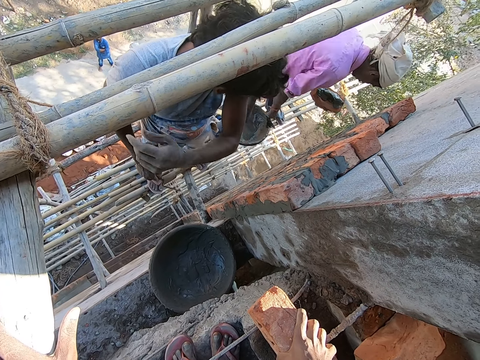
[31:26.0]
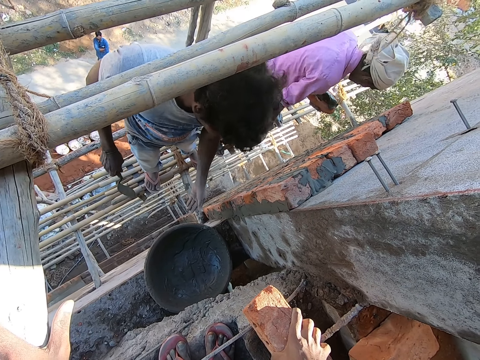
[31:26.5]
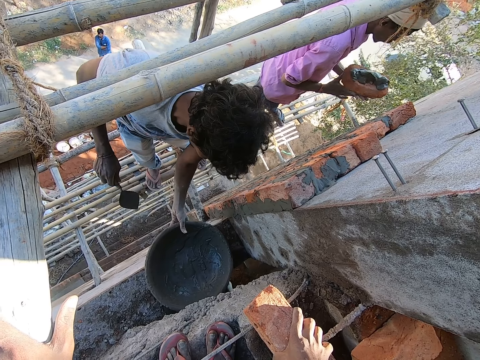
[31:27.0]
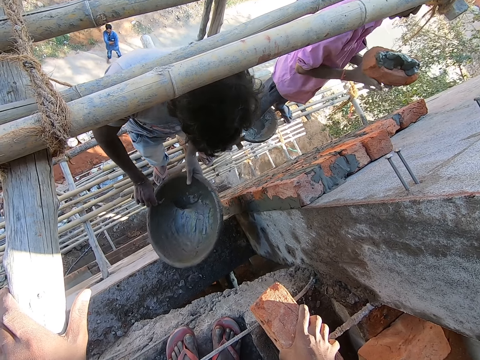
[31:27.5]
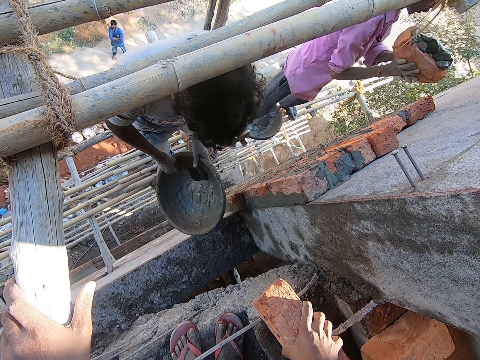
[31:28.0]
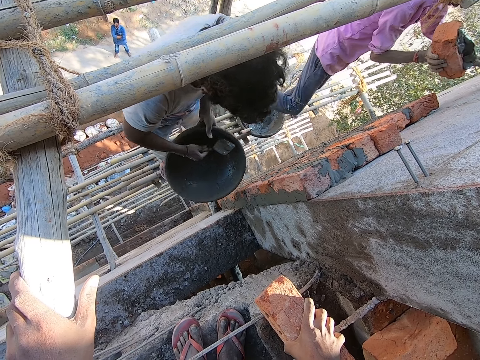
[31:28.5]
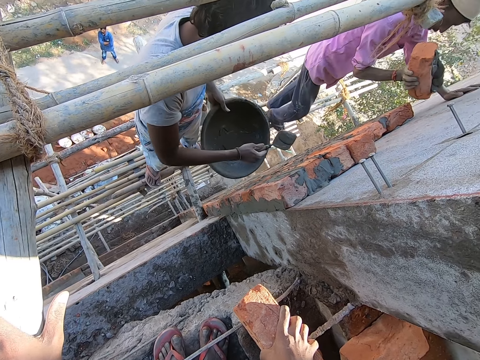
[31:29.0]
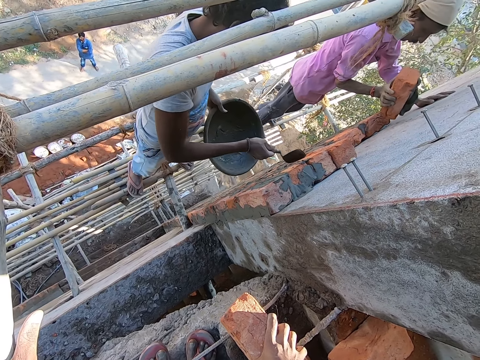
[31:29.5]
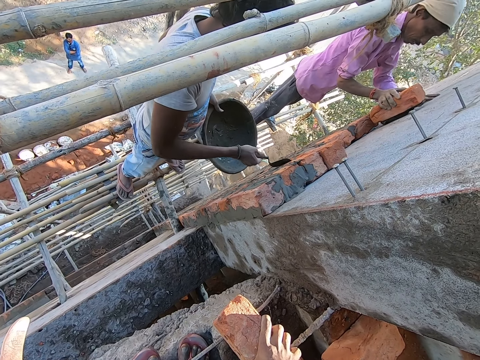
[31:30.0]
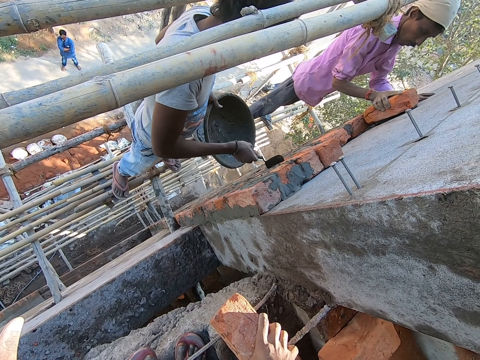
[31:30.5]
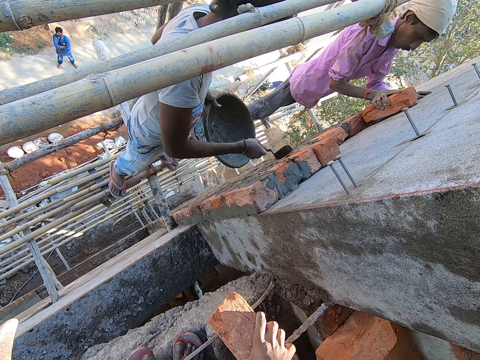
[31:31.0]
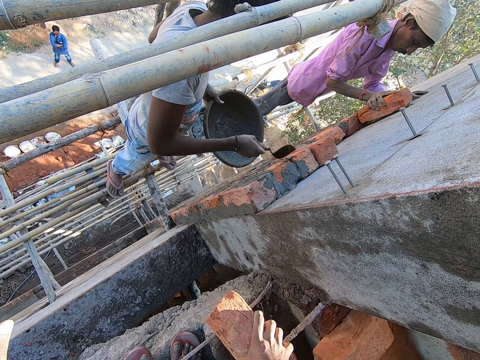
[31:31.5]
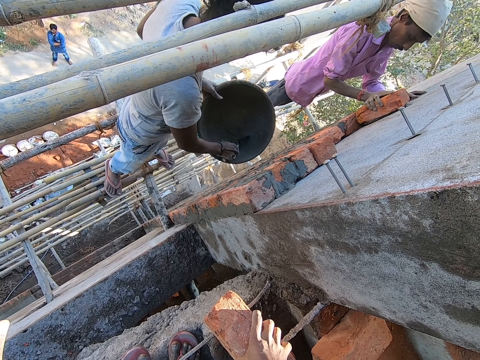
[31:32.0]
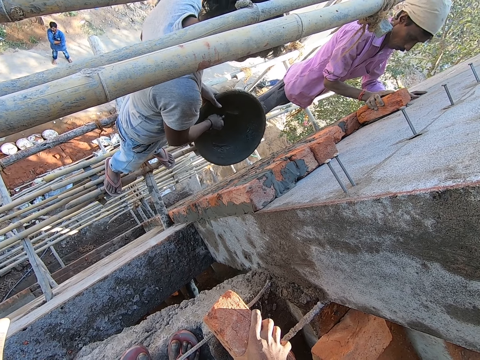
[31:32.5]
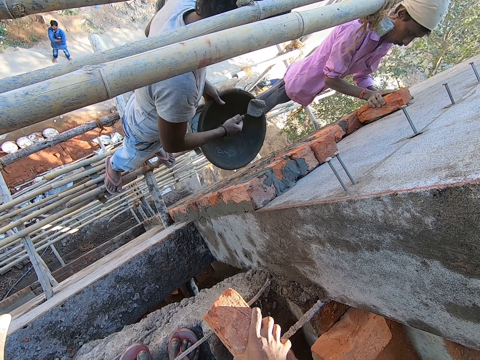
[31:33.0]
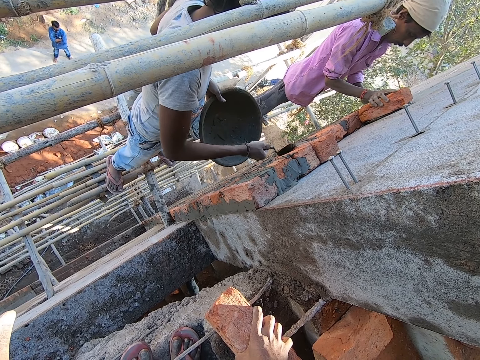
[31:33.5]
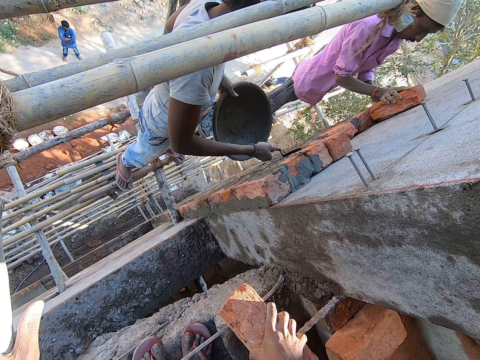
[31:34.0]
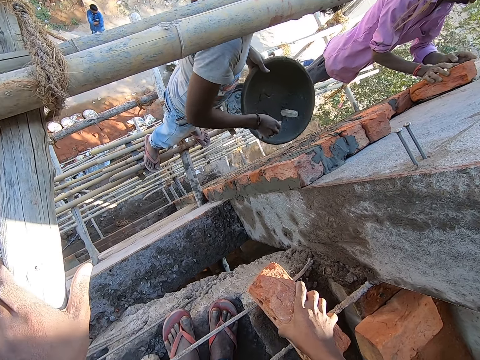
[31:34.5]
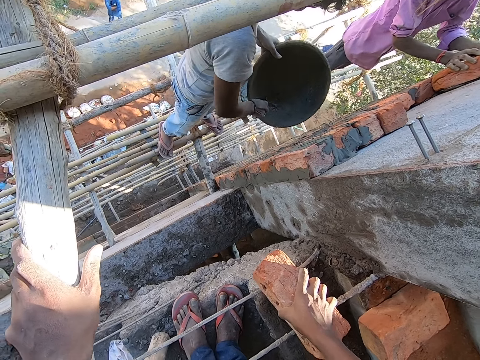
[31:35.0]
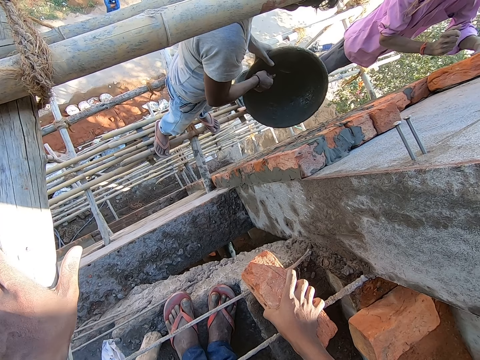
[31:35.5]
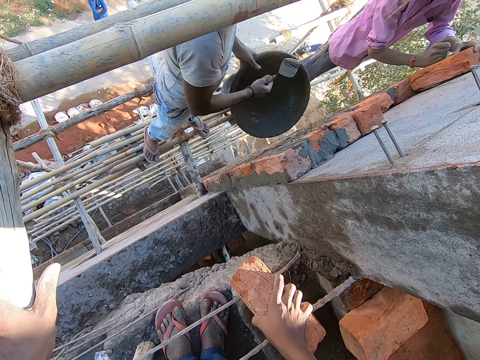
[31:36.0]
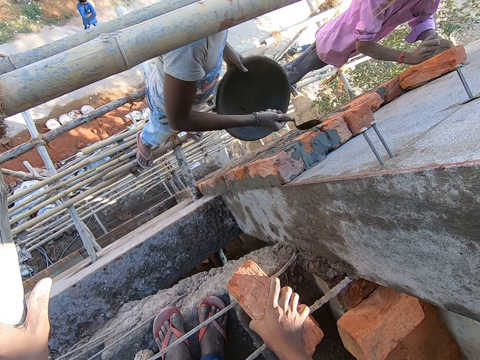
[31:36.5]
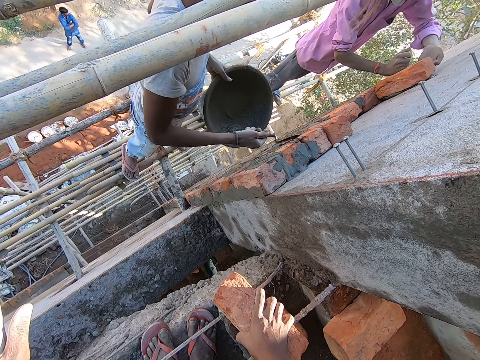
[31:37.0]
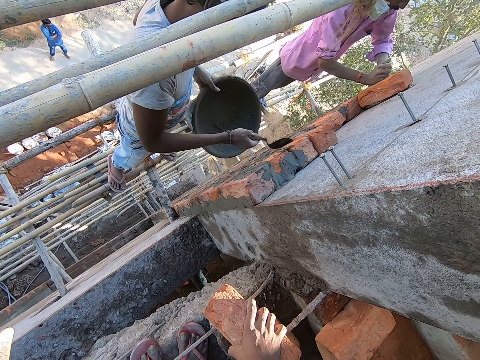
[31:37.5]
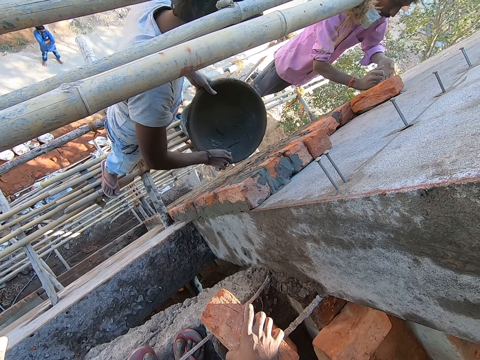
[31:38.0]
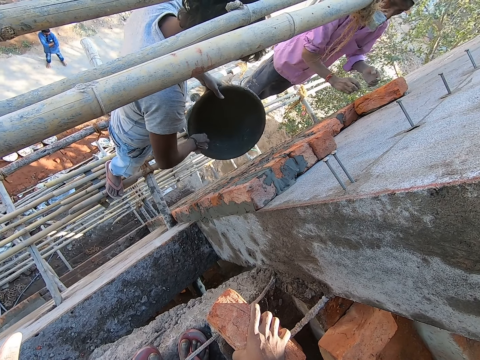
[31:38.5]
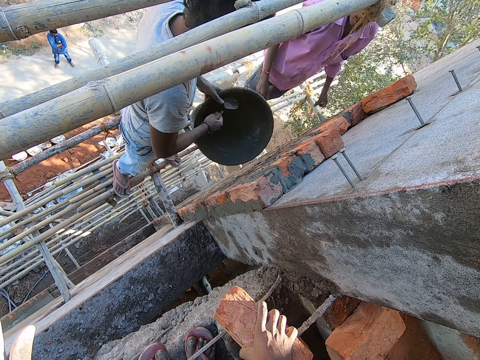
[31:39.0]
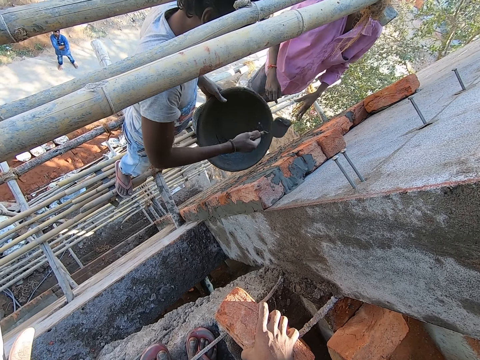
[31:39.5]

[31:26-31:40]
A man drops the hand trowel in the head pan with his right hand. Another man carries the head pan from the floor with his left hand. The first man passes the brick to his right hand with his left hand. The other man takes mortar or concrete from the head pan with the hand trowel in his right hand. He plasters the mortar on the brick with the hand trowel in his right hand and levels the concrete. The first man plasters the brick on the wall with his right hand. The other man takes mortar from the head pan with the hand trowel in his right hand. He plasters the mortar on the brick with the hand trowel in his right hand and levels the concrete. He takes mortar from the head pan with the hand trowel in his right hand. He plasters the mortar on the brick with the hand trowel in his right hand and levels the concrete. He takes mortar from the head pan with the hand trowel in his right hand.

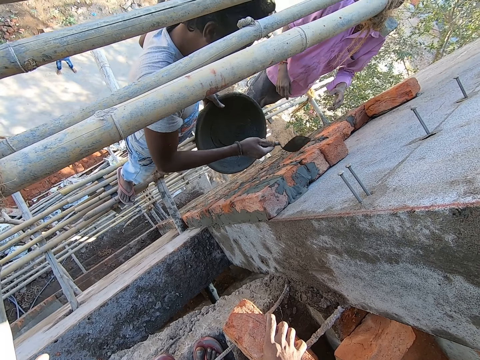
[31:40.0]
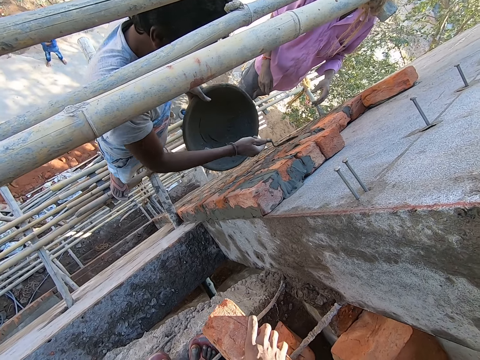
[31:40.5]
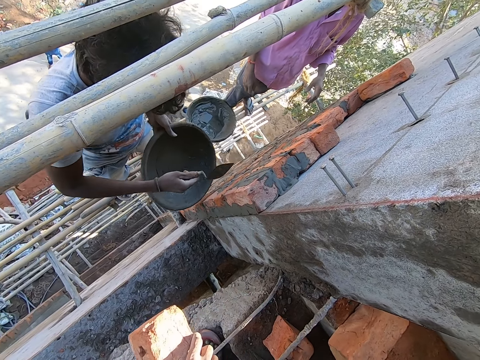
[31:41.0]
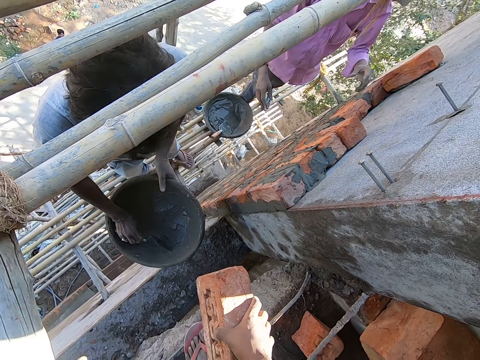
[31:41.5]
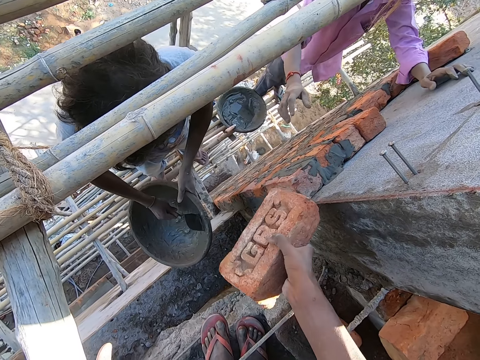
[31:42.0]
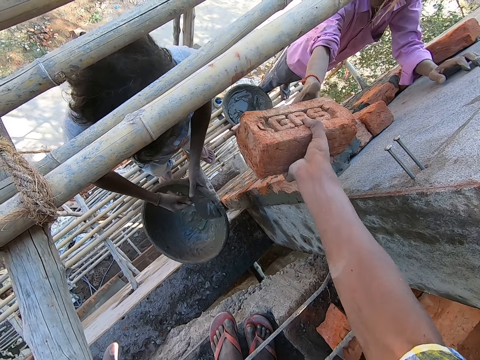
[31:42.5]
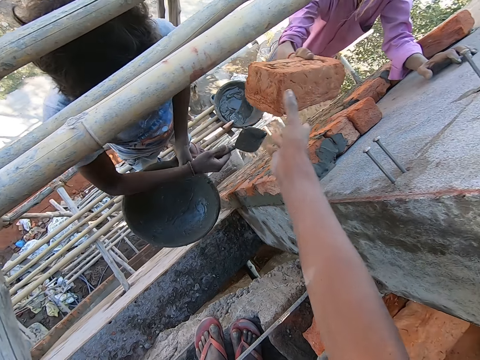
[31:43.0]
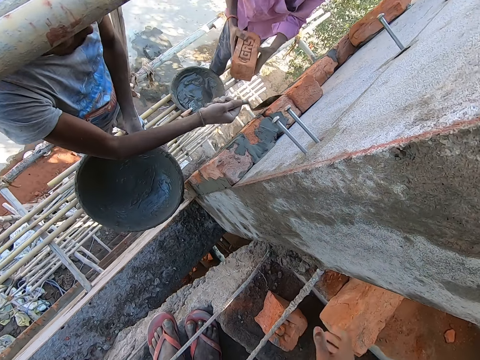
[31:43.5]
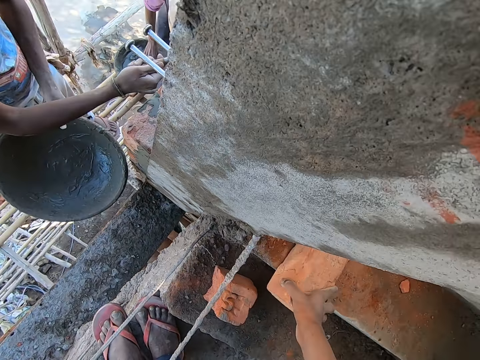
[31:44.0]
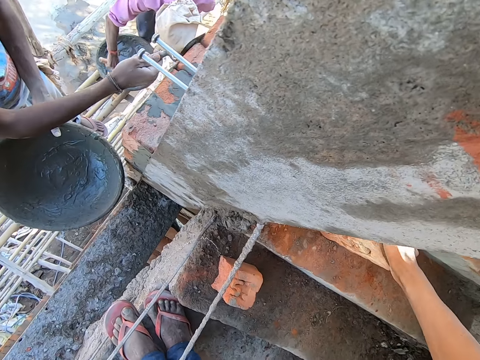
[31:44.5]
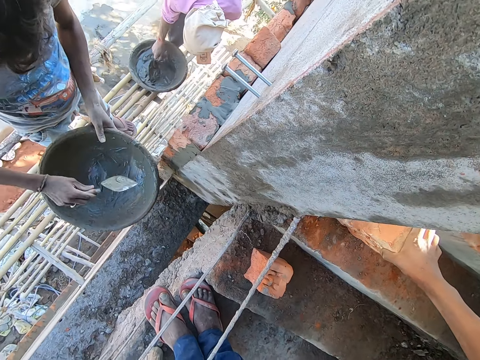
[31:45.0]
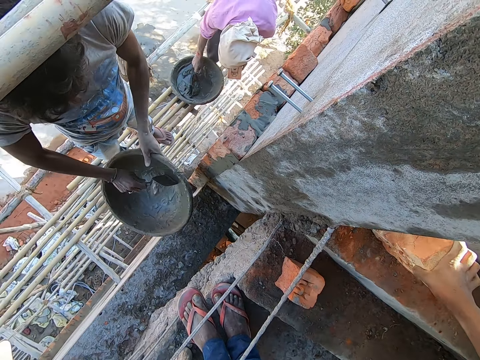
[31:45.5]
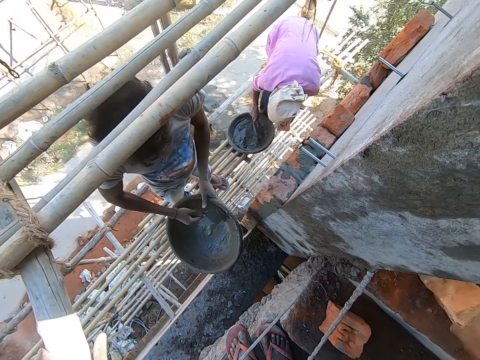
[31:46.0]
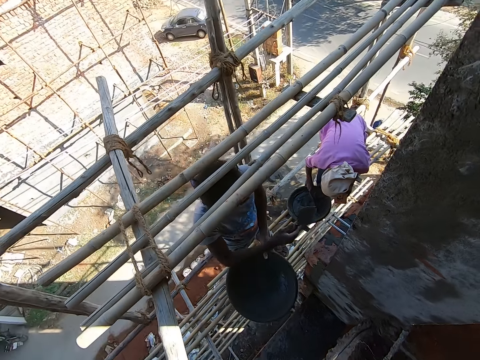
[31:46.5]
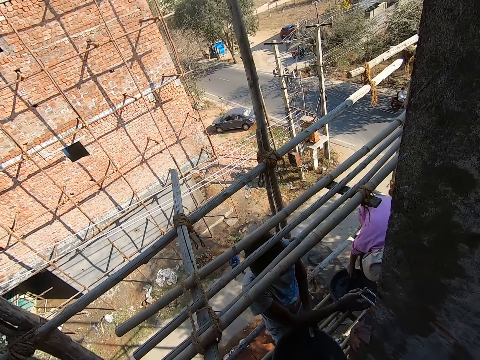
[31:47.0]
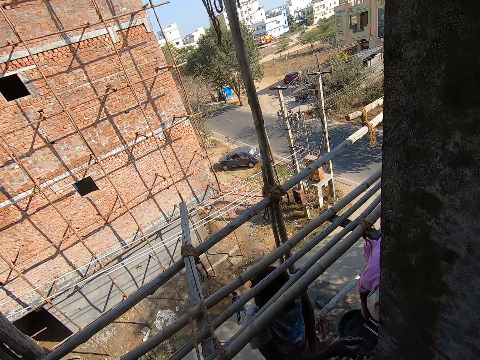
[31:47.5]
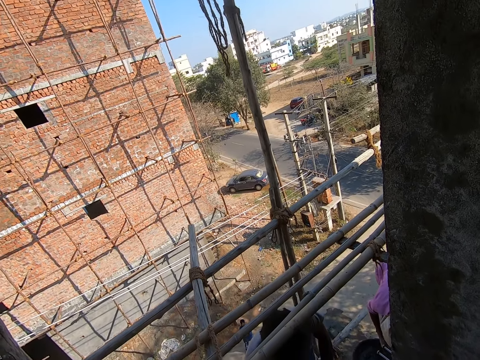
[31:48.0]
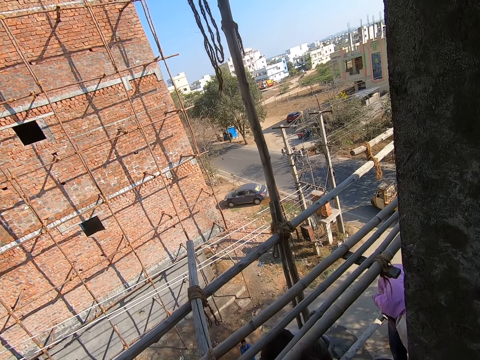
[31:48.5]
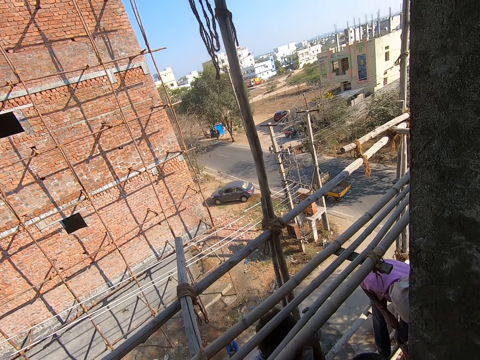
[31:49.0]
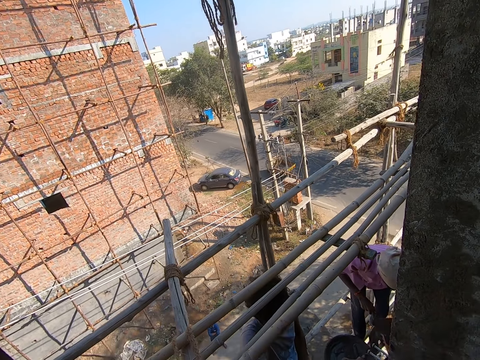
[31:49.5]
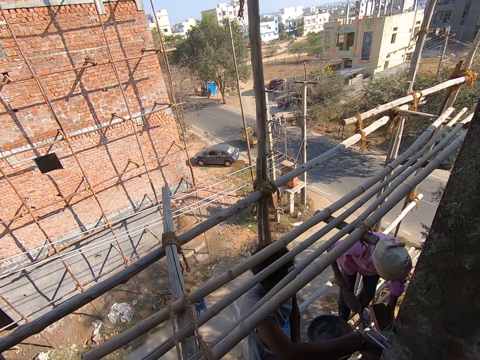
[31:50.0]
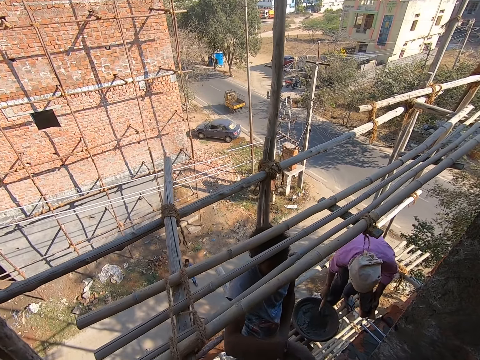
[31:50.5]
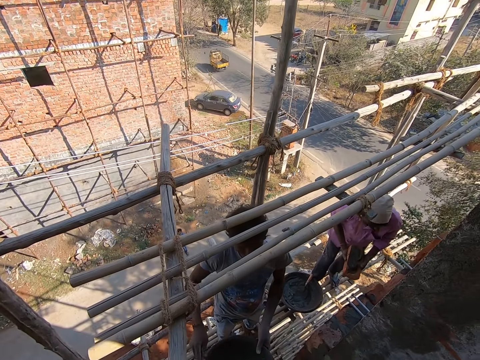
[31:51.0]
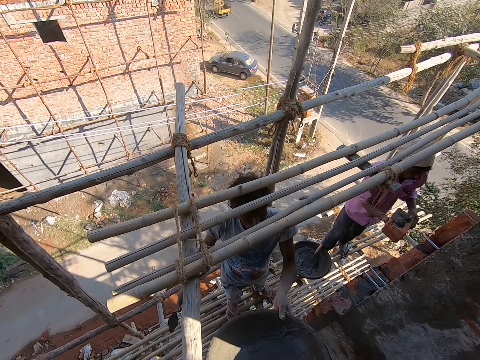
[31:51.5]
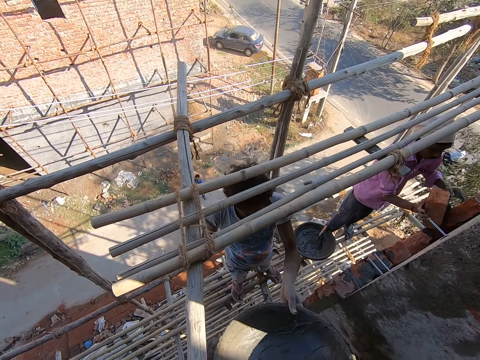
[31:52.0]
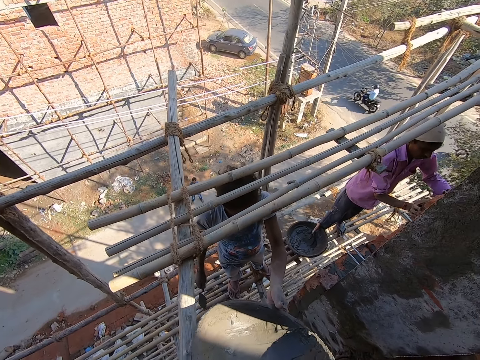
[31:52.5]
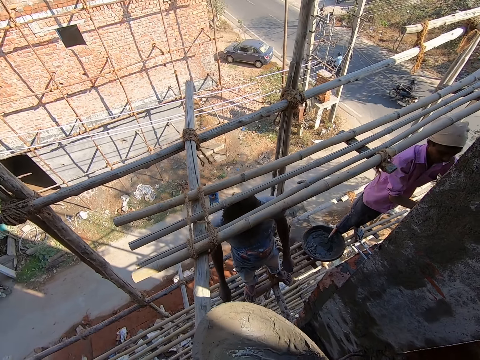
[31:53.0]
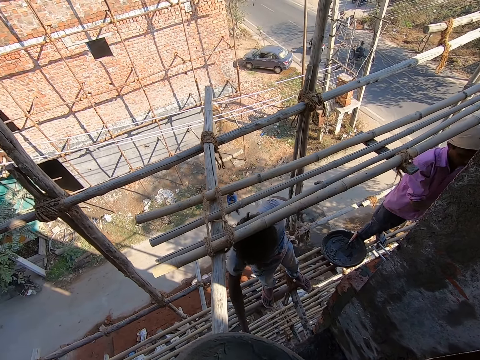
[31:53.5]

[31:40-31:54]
A man plasters the mortar or concrete on the brick with the hand trowel in his right hand. The man levels the concrete. He takes mortar from the head pan with the hand trowel in his right hand. The camera wearer passes the brick to another man with his right hand. The first man plasters the mortar on the brick with the hand trowel in his right hand. The other man passes the brick to his left hand with his right hand. The camera wearer picks the brick from the bricks on the floor with his right hand. The other man picks the hand trowel from the head pan with his right hand and takes mortar from the head pan with the hand trowel in his right hand. A third man scoops cement from the cement mixing bowl in his left hand, with the pointing trowel in his right hand. He rubs the cement on the wall with the pointing trowel in his right hand. The camera wearer moves his body. A fourth man rubs the cement on the brick in his left hand, with the pointing trowel in his right hand. The third man rubs cement on the wall with the pointing trowel in his right hand. The fourth man drops the pointing trowel in the cement mixing bowl with his right hand. The camera wearer picks the tray from the third man. The fourth man fixes the brick on the wall with his right hand. The third man gives the cement mixing bowl to the camera wearer with his left hand.
